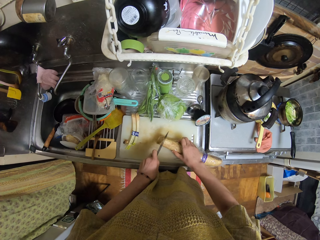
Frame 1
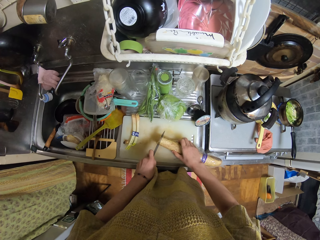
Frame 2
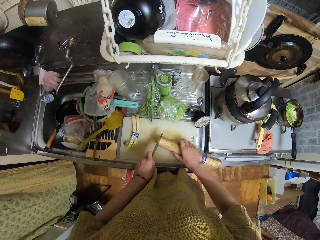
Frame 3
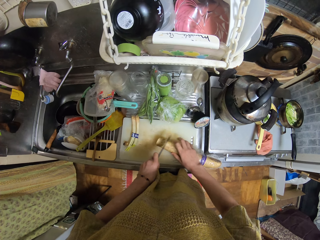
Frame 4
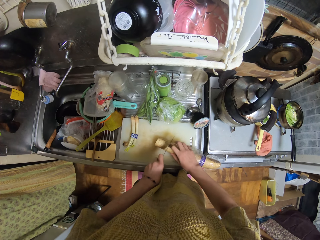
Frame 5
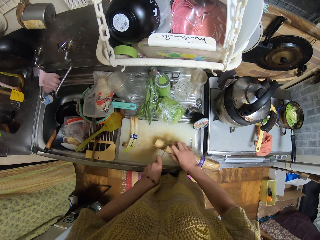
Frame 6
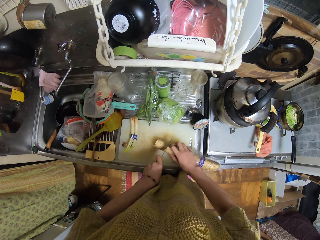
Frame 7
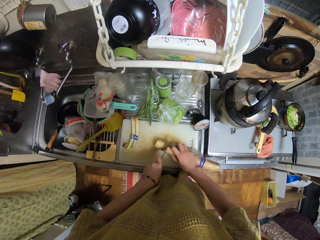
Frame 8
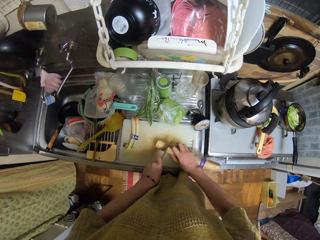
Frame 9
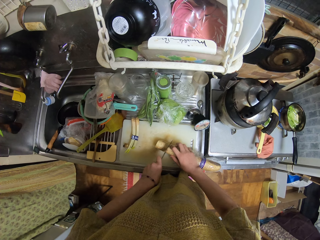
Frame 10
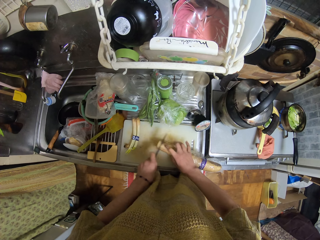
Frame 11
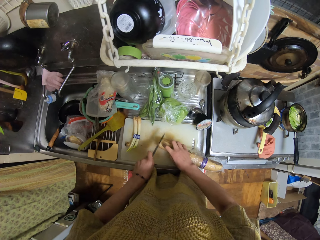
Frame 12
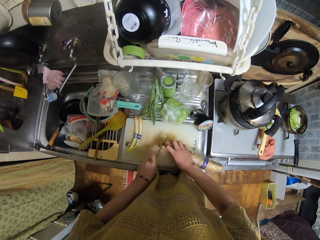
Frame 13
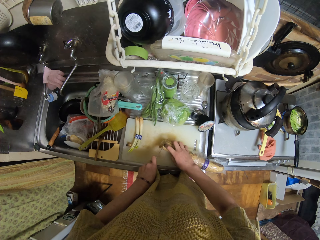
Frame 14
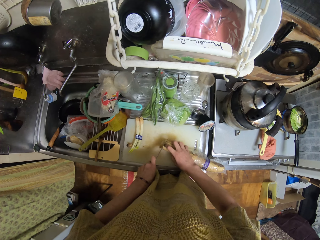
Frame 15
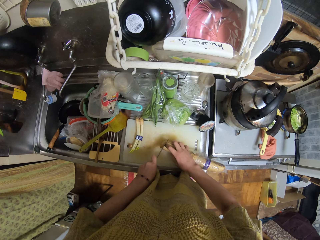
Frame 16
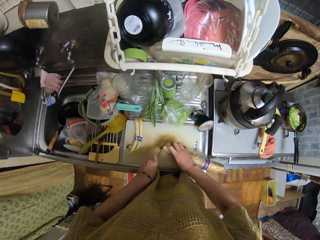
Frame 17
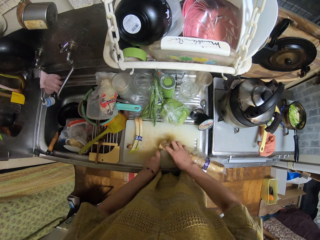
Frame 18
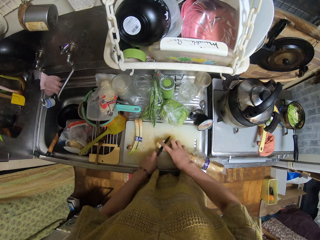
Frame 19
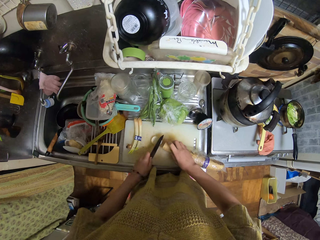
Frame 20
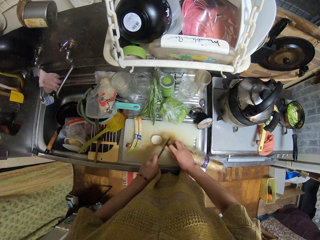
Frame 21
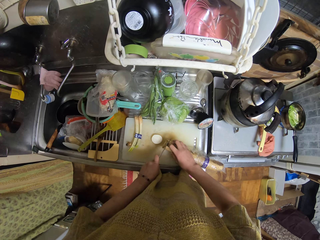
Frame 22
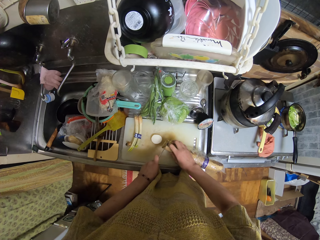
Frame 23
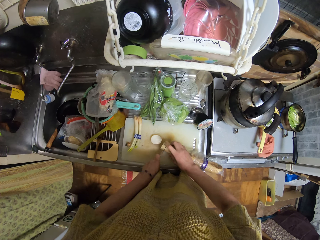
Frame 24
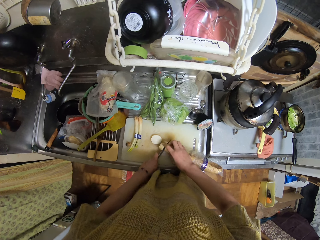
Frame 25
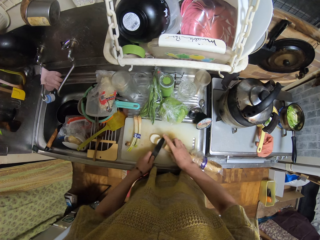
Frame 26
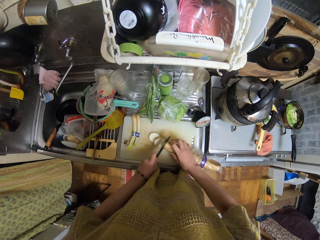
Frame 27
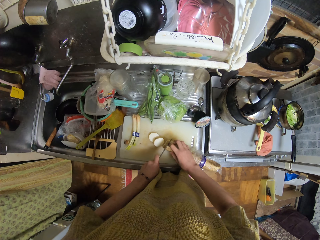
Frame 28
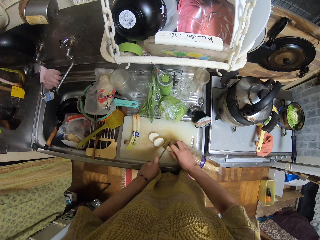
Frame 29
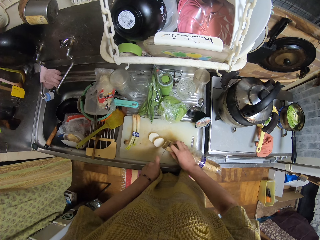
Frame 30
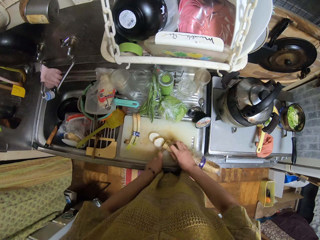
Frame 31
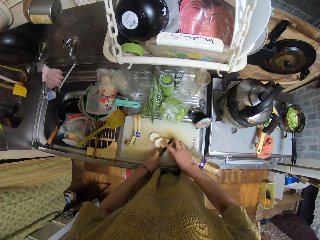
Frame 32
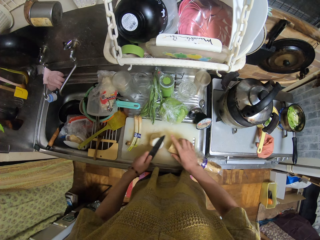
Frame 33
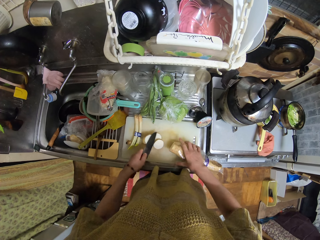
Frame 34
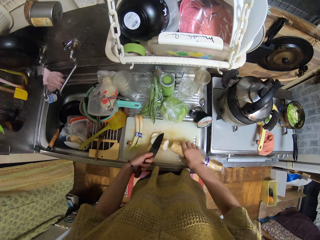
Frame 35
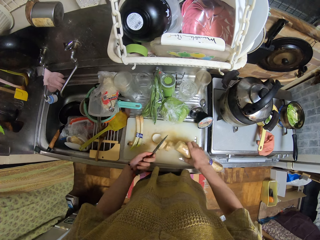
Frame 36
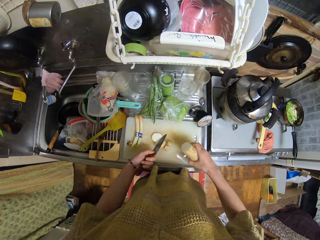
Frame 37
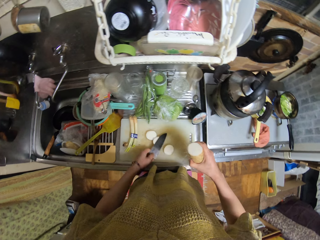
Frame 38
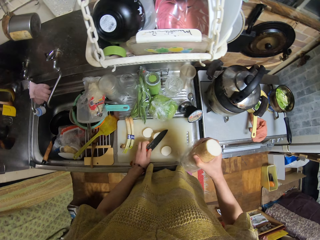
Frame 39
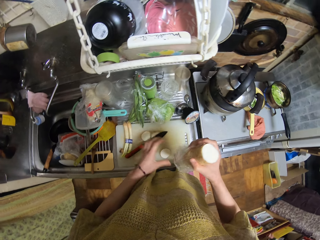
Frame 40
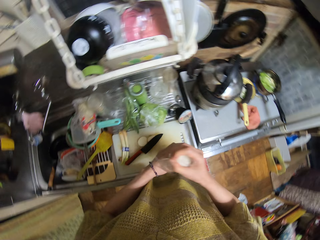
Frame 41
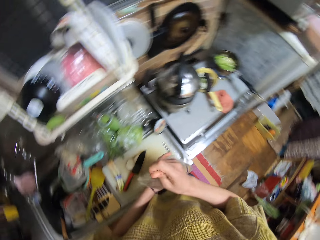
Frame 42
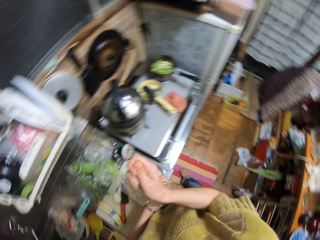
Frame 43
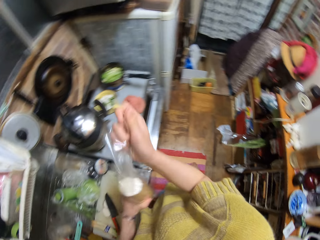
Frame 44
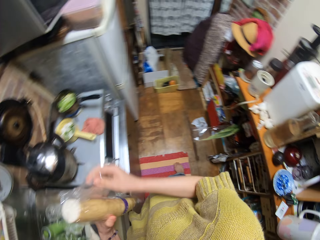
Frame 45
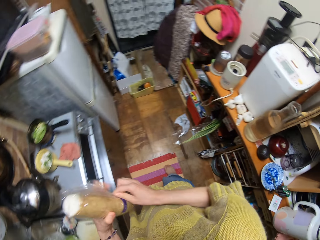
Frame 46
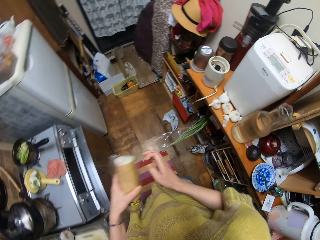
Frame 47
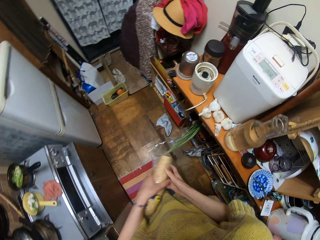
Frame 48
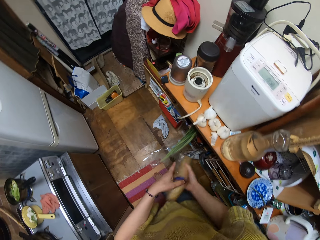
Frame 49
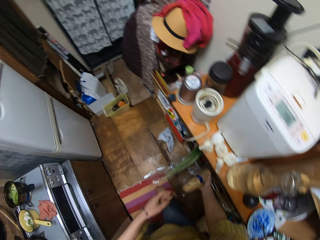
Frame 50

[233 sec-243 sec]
The camera wearer chops the potato. They drop the knife. They pack the potato with the paper.

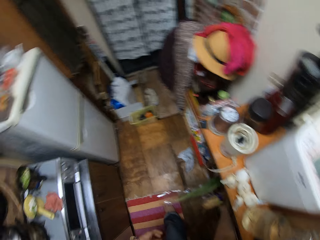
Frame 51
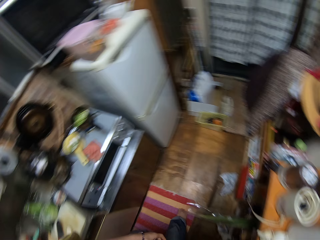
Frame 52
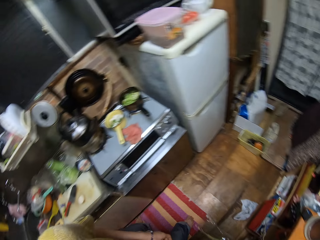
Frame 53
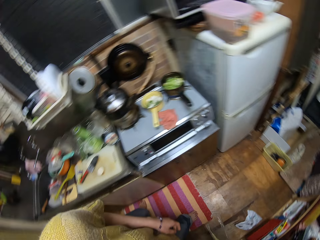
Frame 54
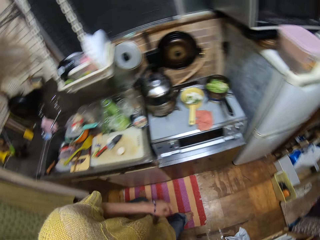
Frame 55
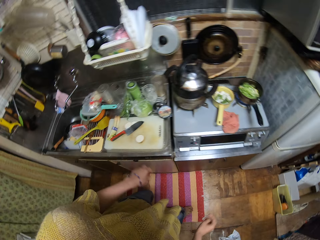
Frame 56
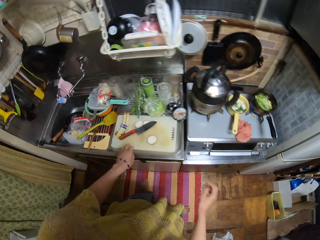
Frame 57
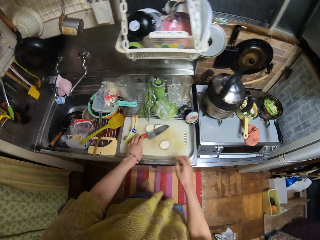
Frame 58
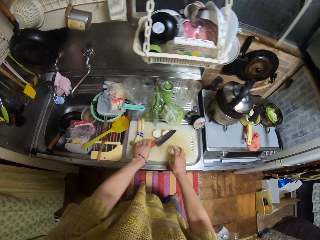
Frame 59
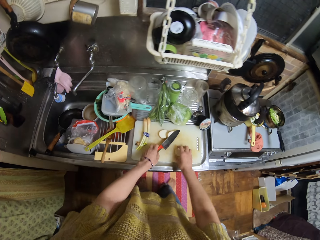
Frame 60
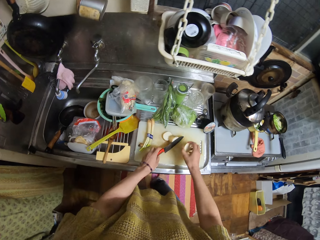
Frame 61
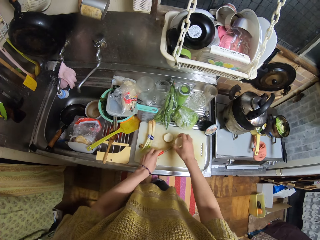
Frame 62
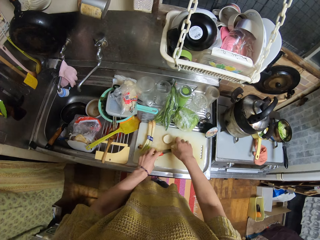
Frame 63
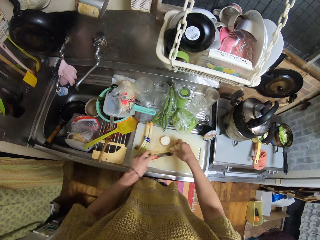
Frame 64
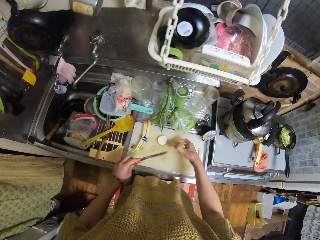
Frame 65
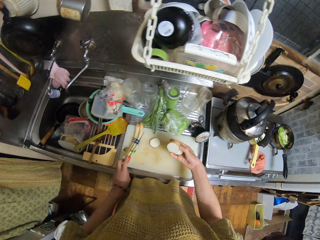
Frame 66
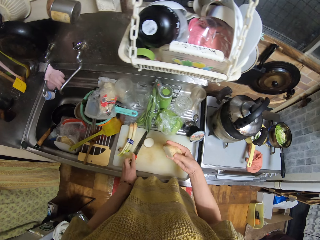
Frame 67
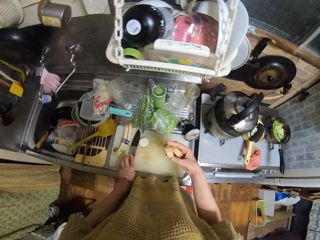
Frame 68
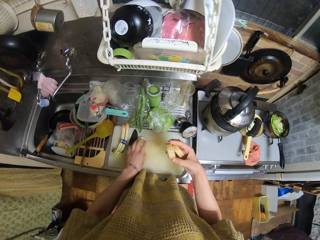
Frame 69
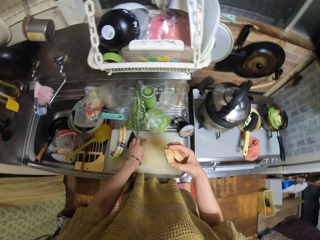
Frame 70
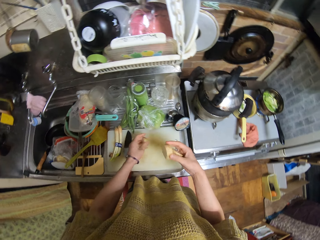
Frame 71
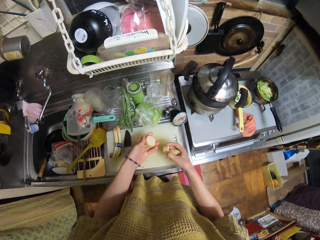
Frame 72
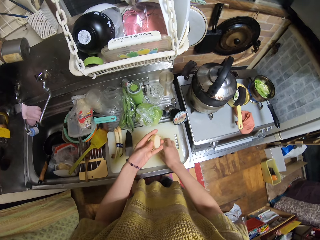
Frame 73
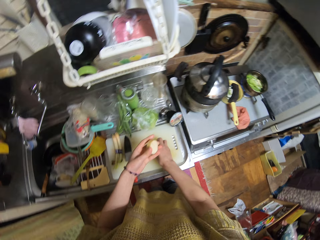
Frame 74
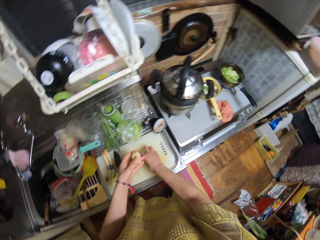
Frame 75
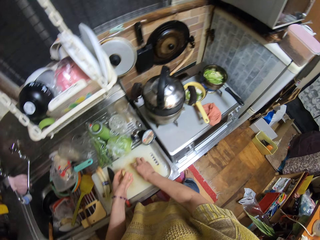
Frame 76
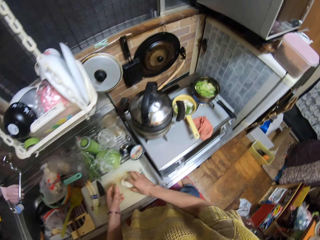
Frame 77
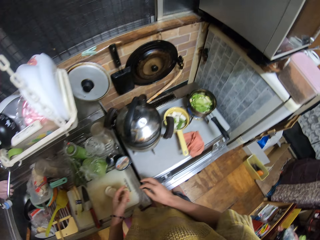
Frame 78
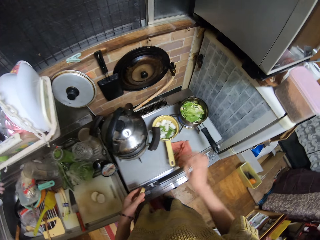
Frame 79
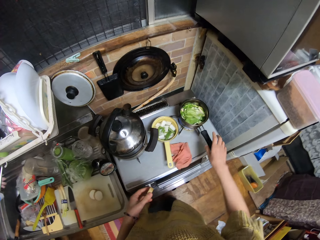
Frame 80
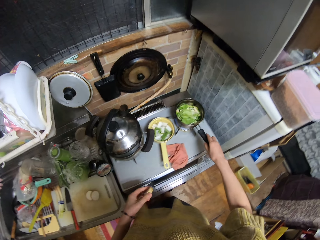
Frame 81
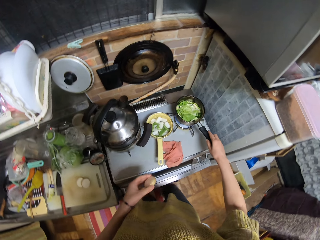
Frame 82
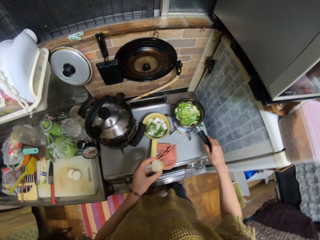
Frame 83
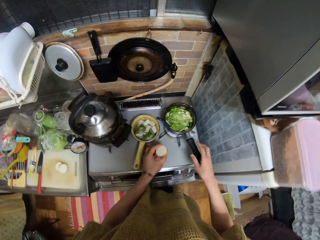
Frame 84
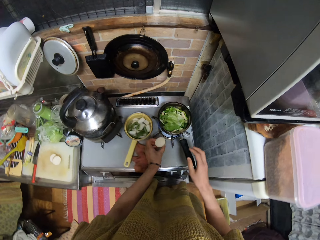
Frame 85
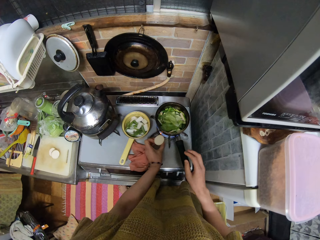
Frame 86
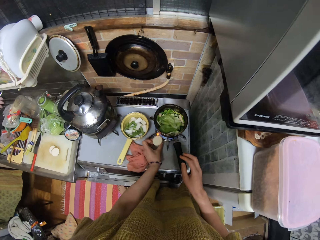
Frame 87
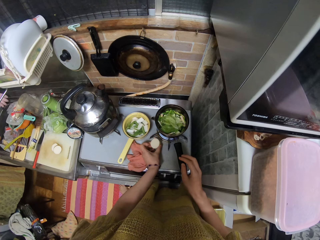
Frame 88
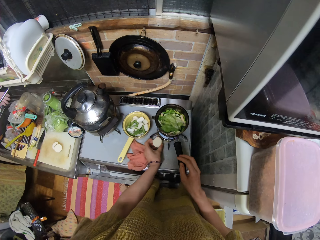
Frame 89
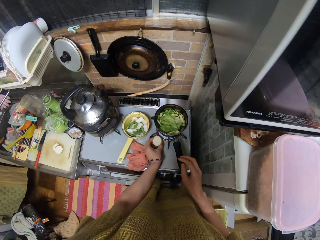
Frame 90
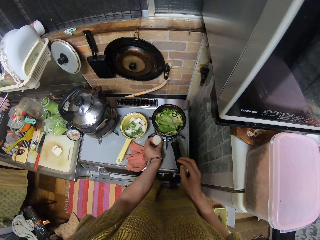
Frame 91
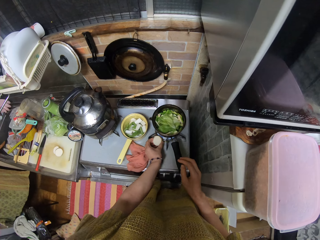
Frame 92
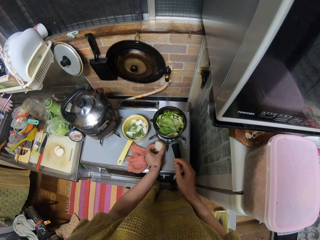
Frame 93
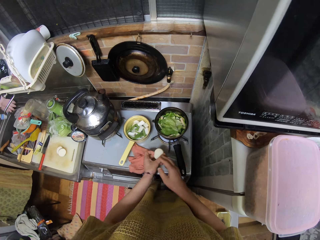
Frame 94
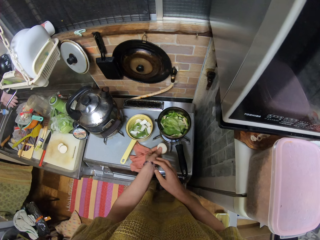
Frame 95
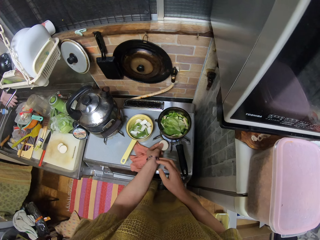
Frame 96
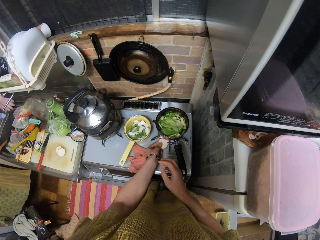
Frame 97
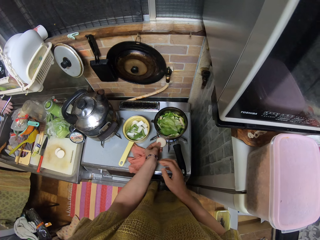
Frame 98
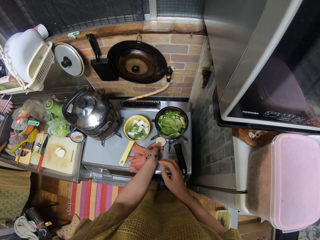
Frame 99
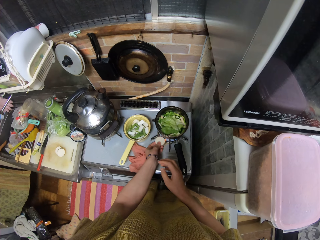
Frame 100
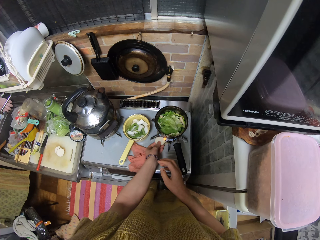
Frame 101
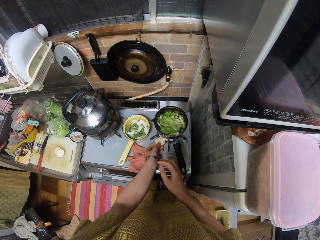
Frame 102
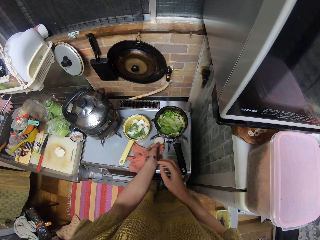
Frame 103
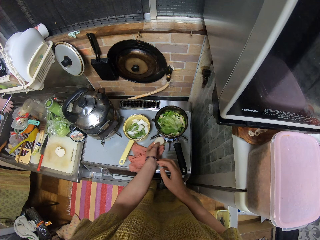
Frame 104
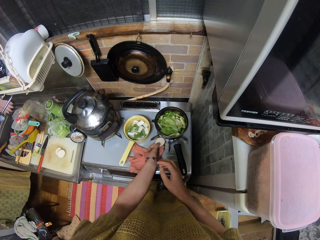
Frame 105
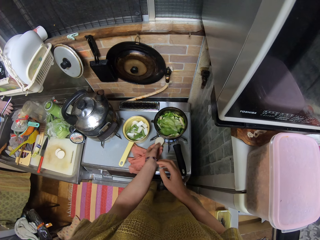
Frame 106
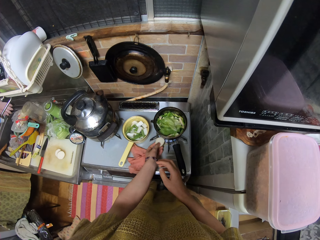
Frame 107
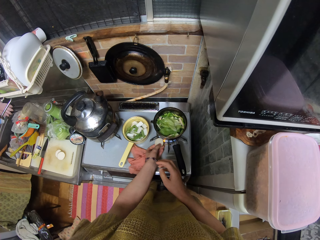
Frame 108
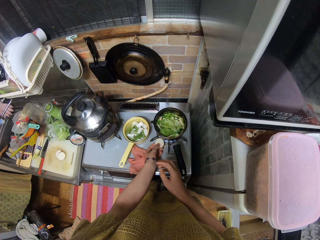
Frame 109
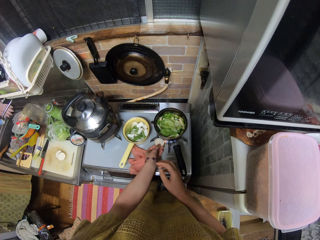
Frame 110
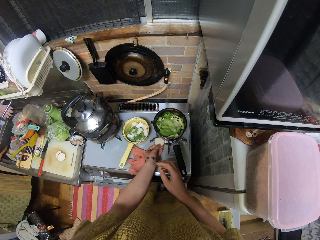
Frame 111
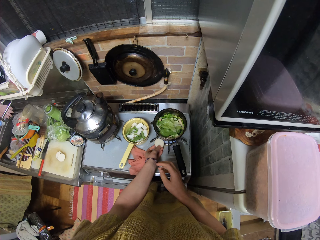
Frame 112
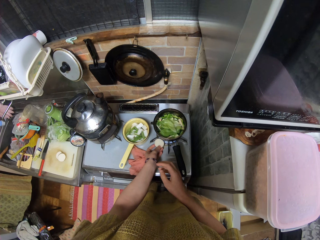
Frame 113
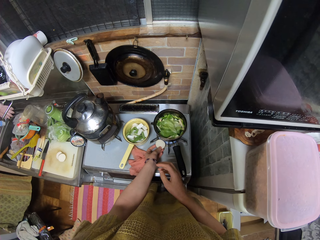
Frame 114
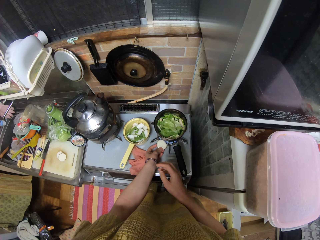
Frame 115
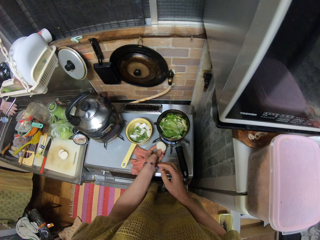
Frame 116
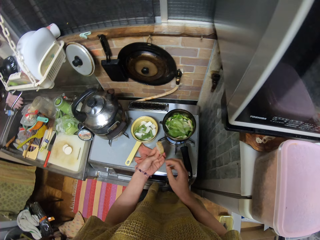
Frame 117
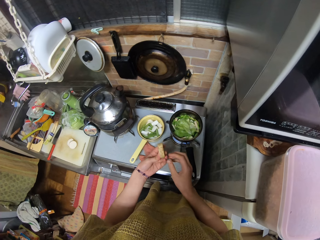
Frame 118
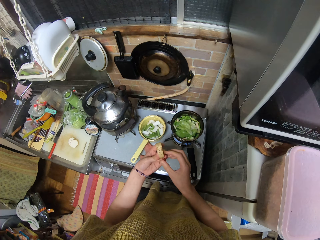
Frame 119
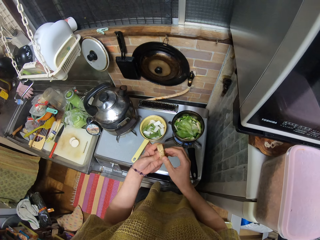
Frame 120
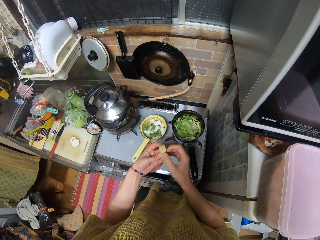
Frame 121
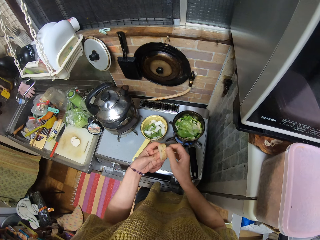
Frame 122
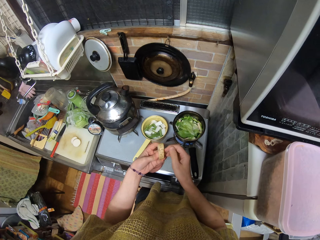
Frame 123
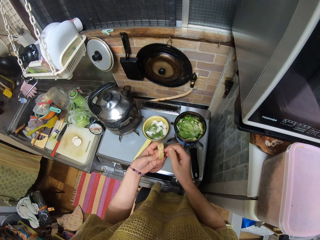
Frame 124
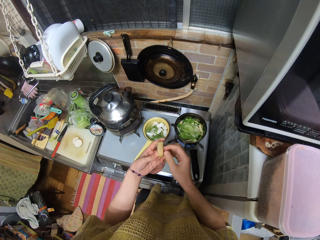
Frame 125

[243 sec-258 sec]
The camera wearer puts the potato into the shelf or drawer. They pick up the knife and a slice of potato. They drop the knife. They drop the potato. They adjust the pot on the cooker. They burn the slice of potato with the gas cooker.
